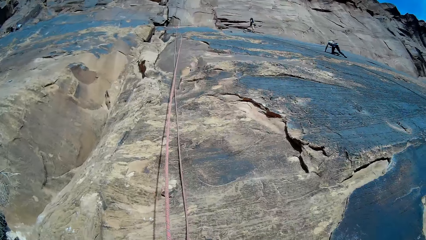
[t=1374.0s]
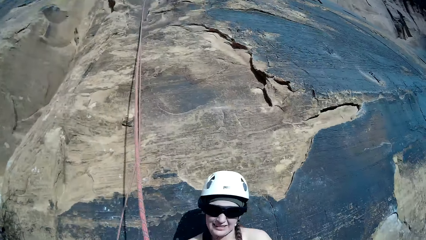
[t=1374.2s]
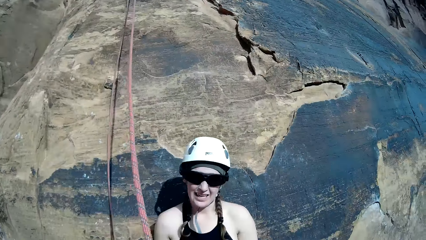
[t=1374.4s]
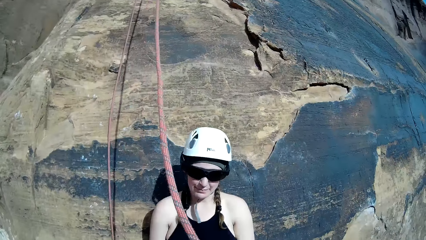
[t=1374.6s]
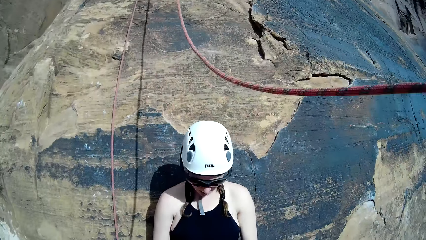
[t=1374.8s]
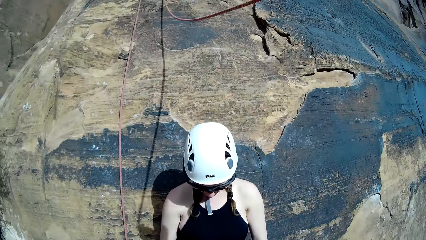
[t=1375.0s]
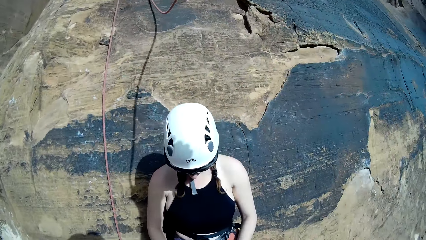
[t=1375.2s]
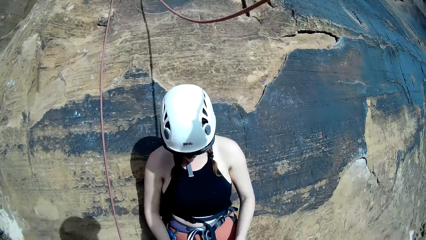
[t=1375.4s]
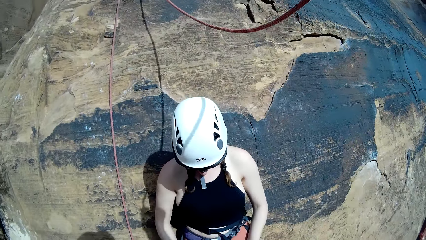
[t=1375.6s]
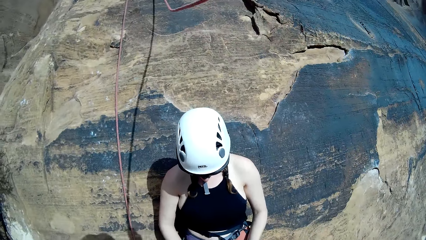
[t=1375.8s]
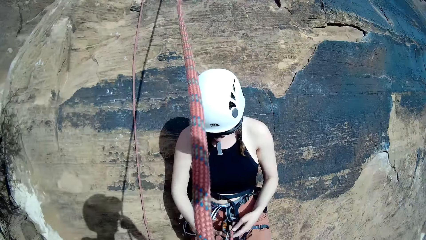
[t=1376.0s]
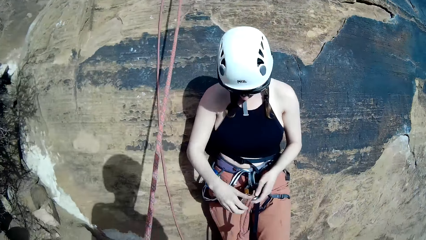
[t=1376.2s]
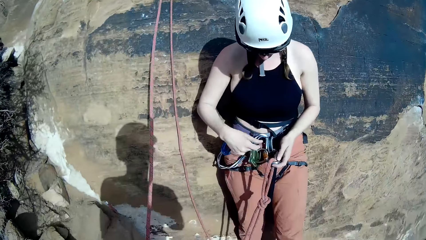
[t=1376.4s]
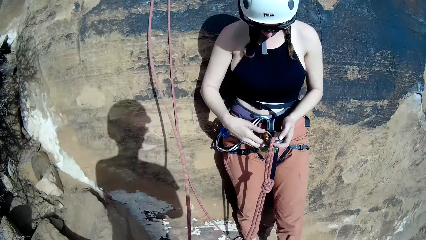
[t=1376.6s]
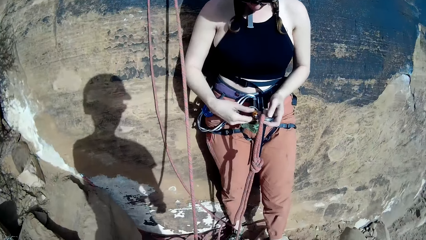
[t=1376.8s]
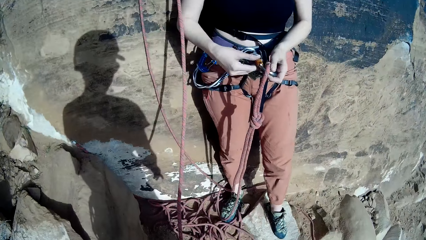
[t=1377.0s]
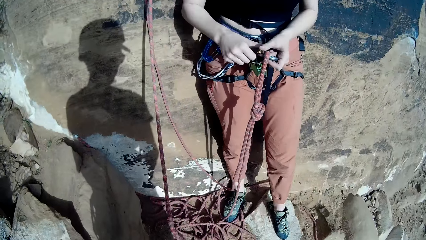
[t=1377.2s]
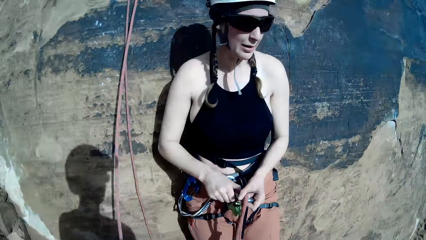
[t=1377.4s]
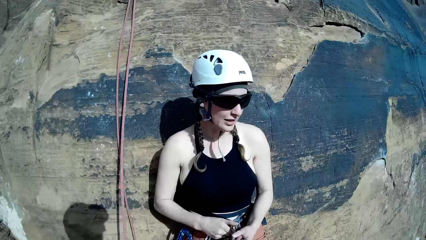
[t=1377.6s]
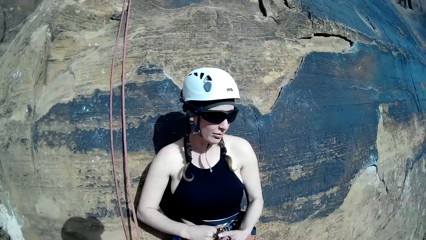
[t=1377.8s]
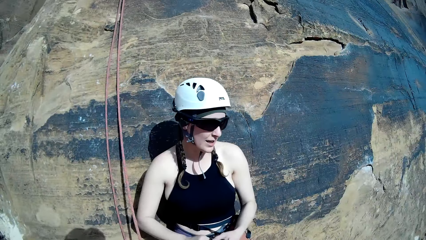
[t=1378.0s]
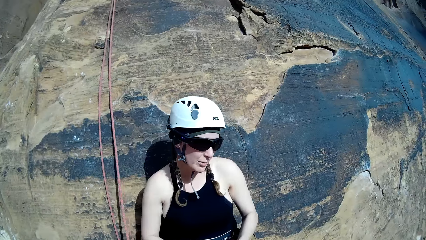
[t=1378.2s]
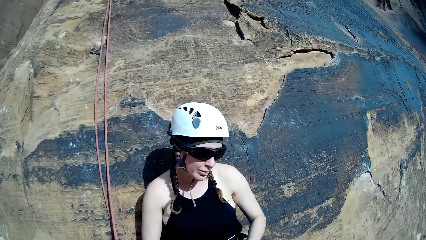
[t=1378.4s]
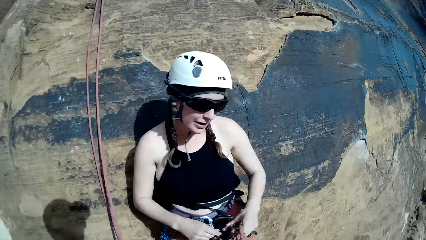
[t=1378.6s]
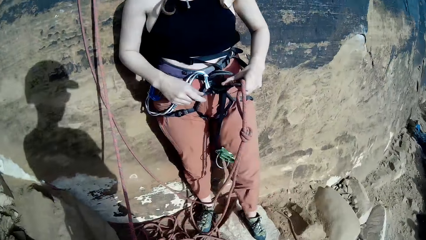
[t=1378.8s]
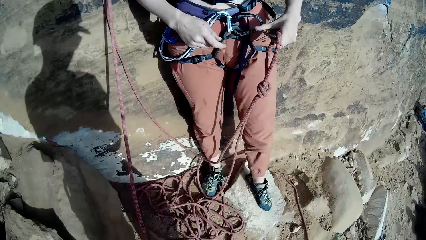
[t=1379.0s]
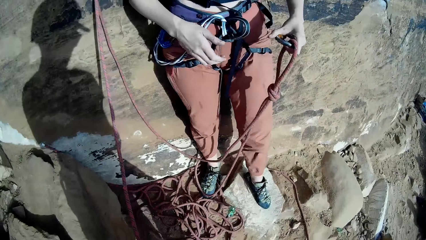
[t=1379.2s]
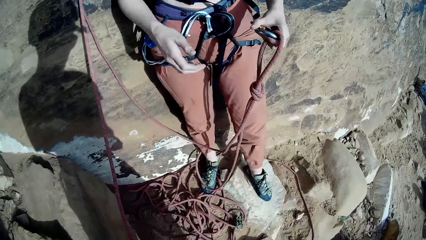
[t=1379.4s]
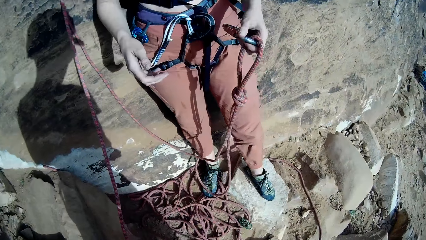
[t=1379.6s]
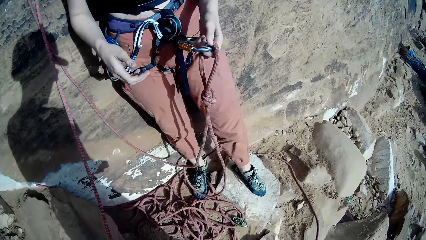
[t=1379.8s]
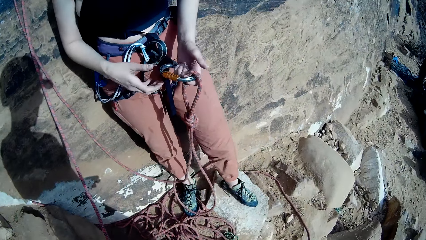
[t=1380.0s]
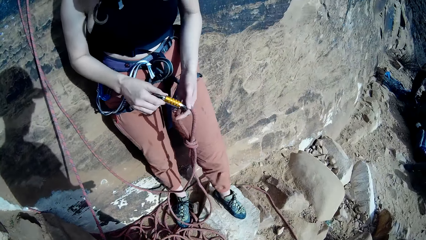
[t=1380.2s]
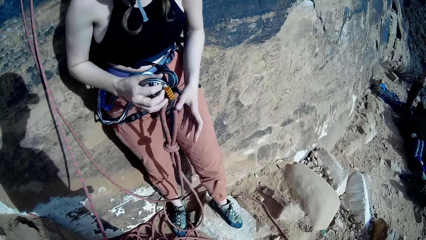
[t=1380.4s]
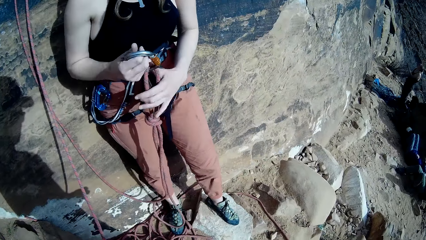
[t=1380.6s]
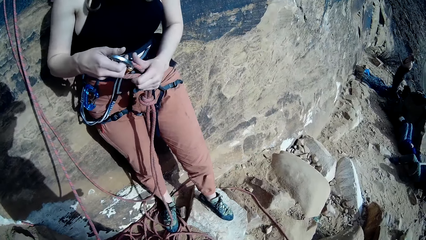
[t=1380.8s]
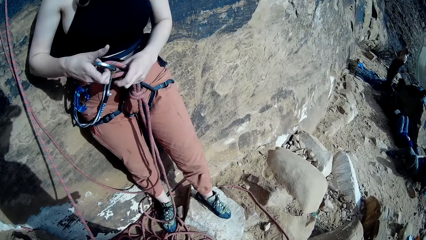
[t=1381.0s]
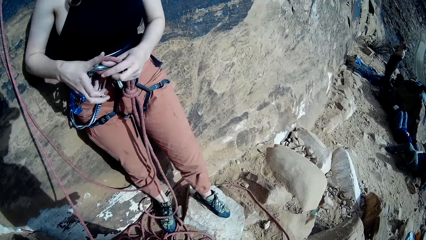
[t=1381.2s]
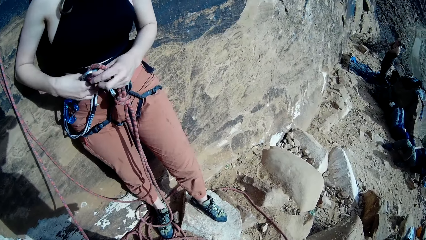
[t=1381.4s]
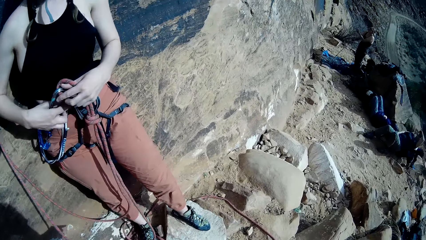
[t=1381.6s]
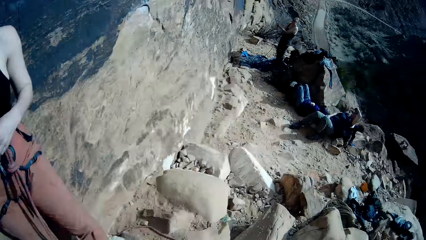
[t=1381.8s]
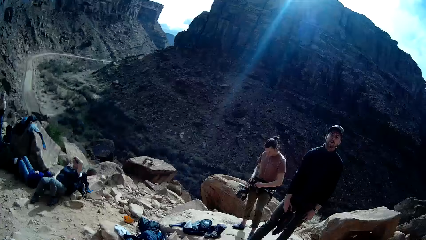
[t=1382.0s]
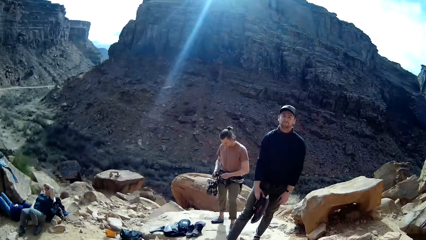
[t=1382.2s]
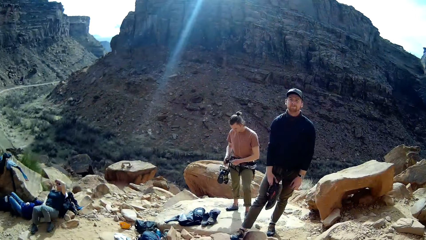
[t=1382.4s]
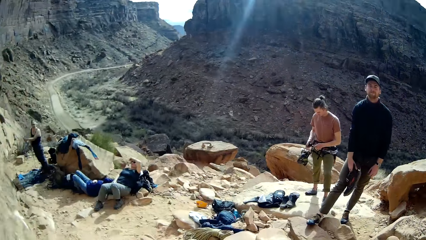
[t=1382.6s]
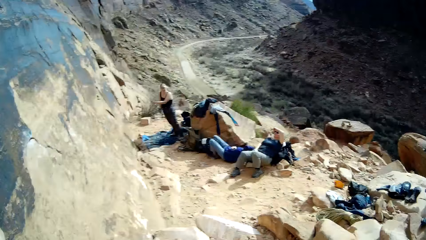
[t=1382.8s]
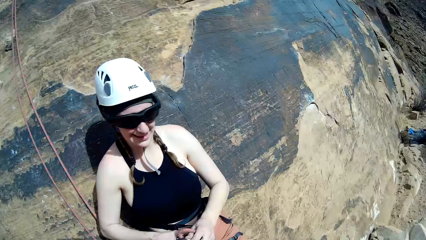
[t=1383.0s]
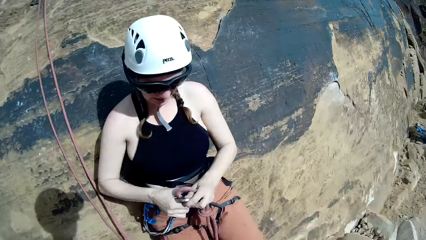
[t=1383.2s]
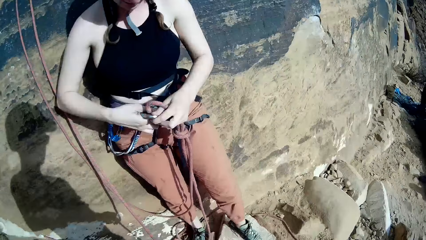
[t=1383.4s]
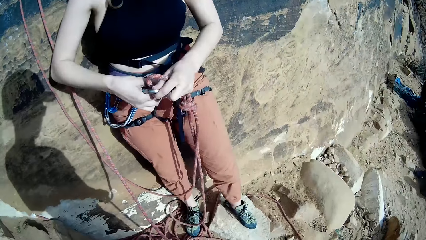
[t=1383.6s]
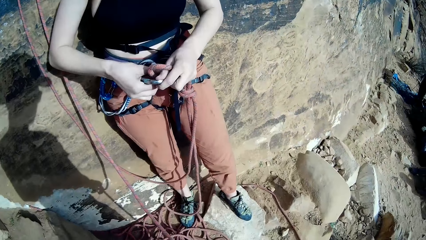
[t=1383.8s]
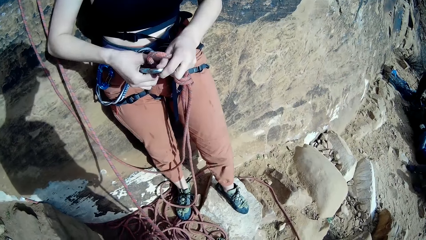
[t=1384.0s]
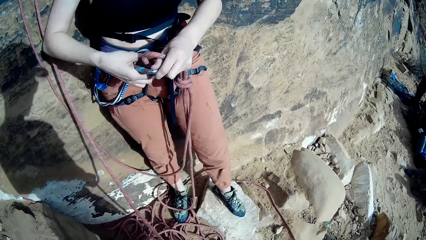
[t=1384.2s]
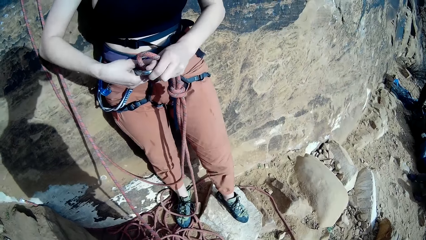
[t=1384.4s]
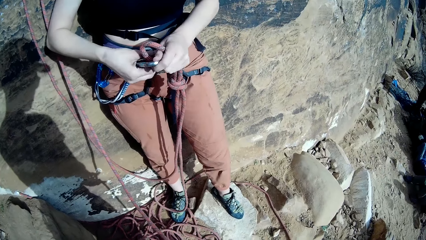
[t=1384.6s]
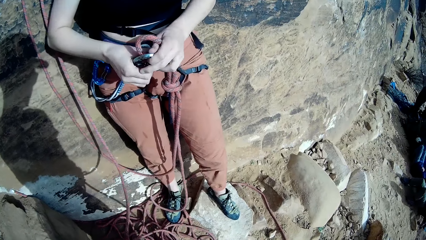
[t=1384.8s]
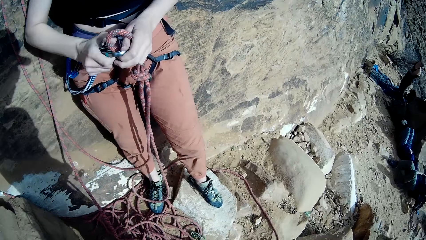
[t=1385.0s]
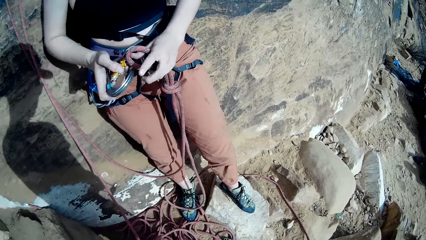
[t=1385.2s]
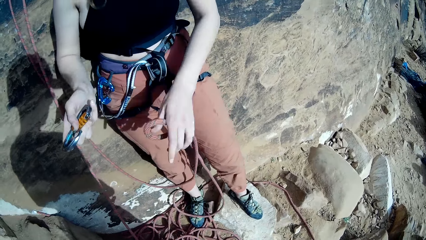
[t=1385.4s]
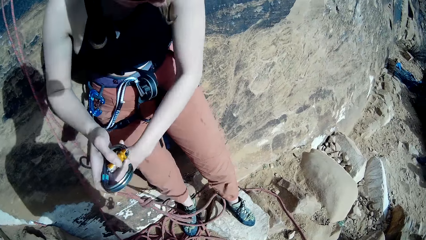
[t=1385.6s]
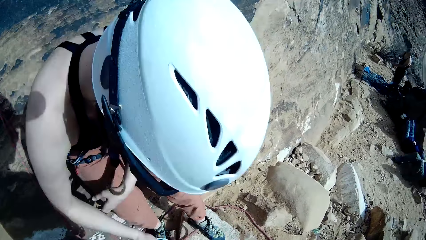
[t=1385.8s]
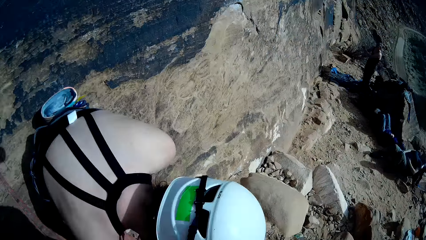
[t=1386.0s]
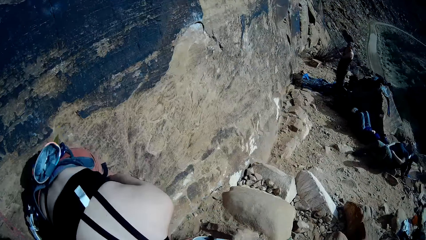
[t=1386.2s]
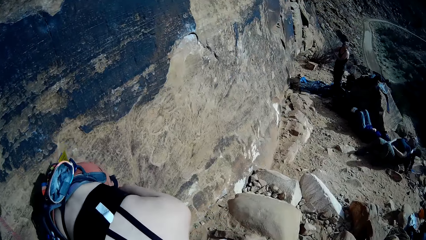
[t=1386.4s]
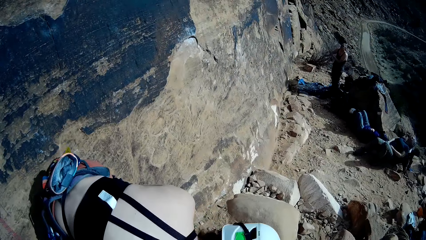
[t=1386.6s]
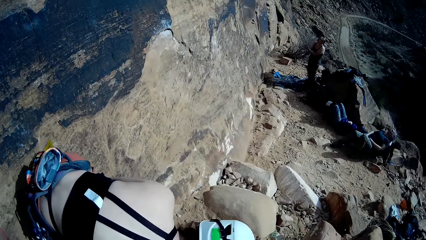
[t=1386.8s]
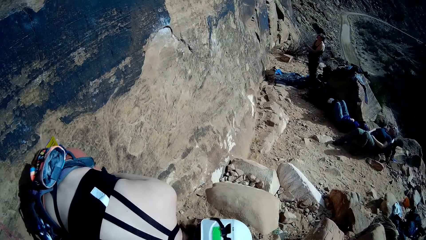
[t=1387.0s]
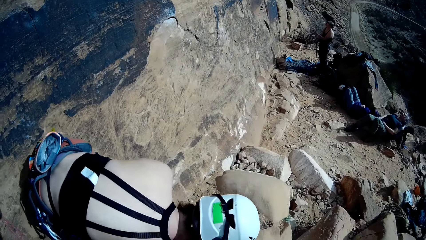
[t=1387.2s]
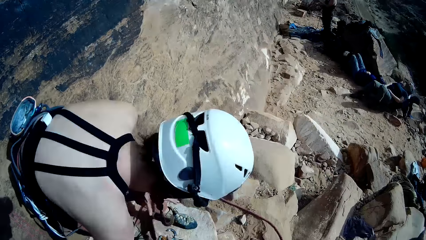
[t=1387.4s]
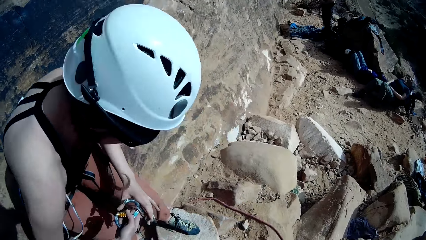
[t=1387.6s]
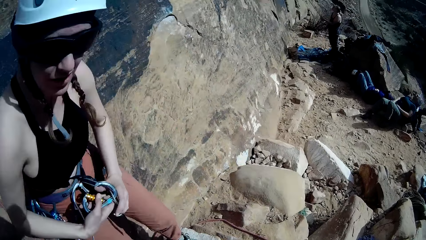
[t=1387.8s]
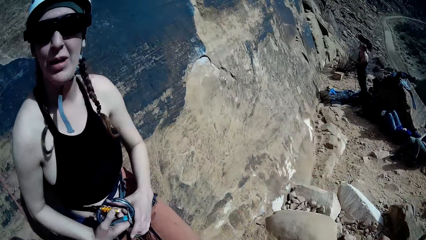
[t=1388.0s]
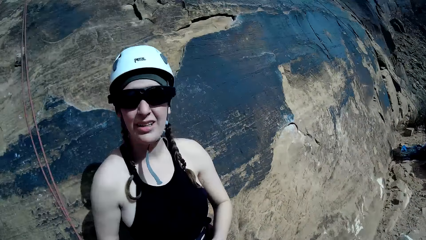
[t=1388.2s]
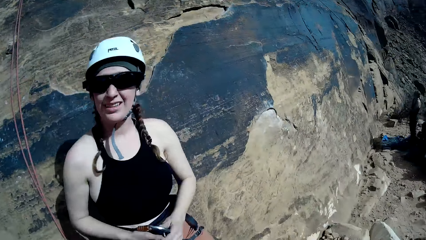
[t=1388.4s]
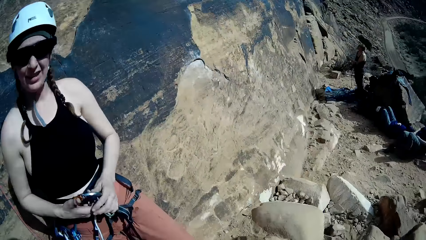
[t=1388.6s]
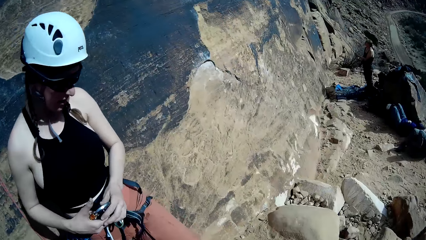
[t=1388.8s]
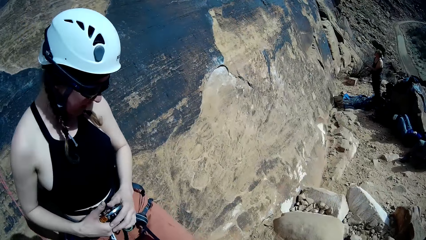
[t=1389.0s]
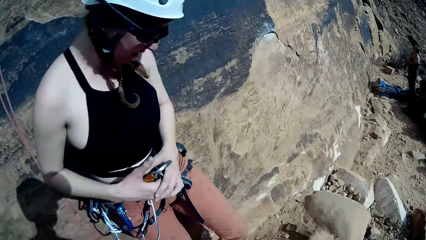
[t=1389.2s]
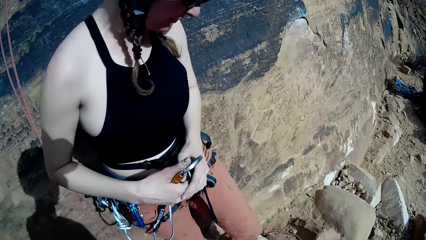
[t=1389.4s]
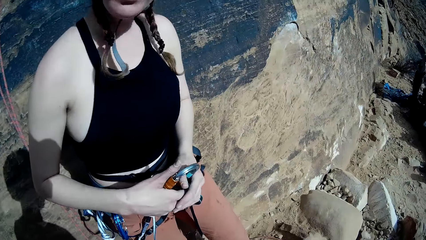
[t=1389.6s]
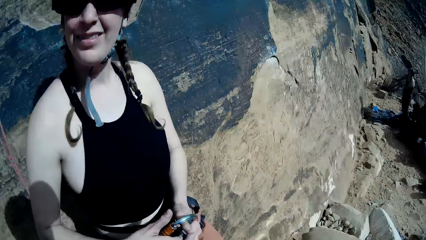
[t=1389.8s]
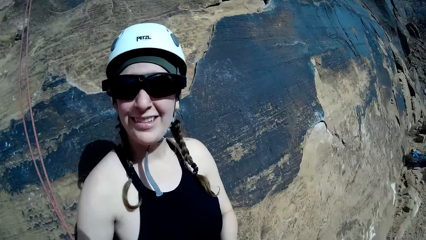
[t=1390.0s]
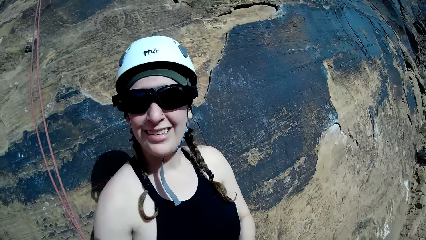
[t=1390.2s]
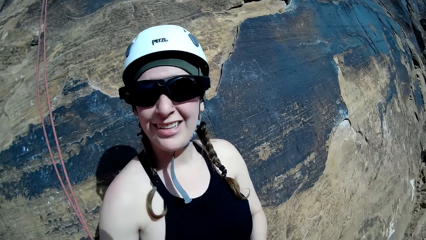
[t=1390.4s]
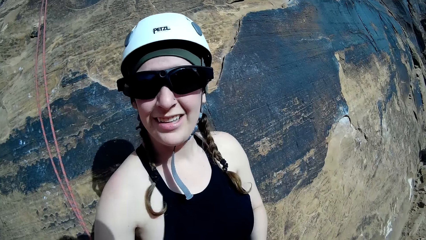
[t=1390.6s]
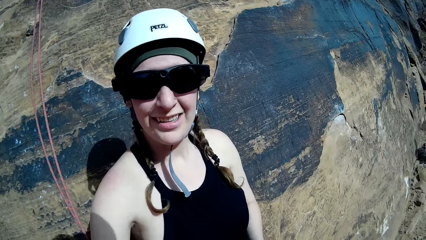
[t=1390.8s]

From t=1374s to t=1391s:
The woman unhooks the rope from her body. The camera wearer looks right. They interact with a man. Another man stands nearby. A third man stands nearby. Another woman sleeps on the rock. A third woman sleeps on the rock. A fourth woman stands nearby. The camera wearer removes the rope from the hook. The first woman unties the rope, drops the rope on the ground, bends down, stands up and talks to the camera wearer.
